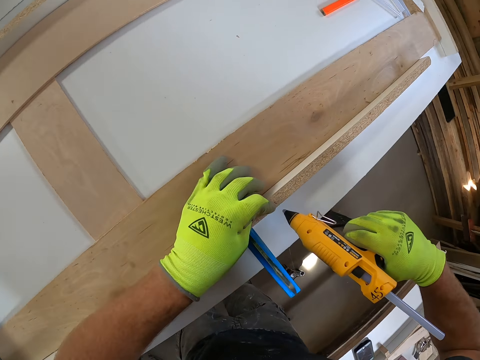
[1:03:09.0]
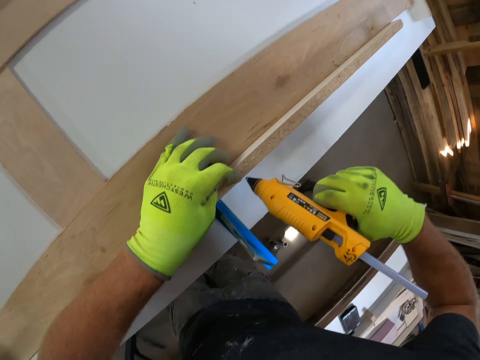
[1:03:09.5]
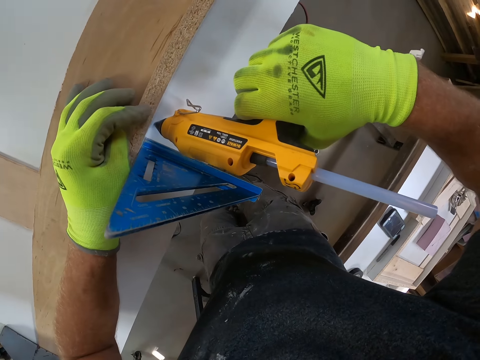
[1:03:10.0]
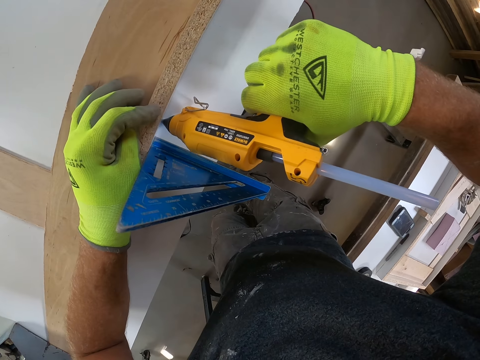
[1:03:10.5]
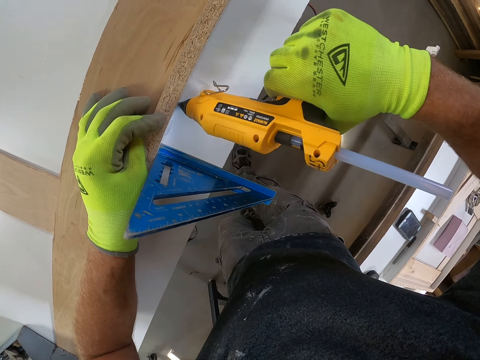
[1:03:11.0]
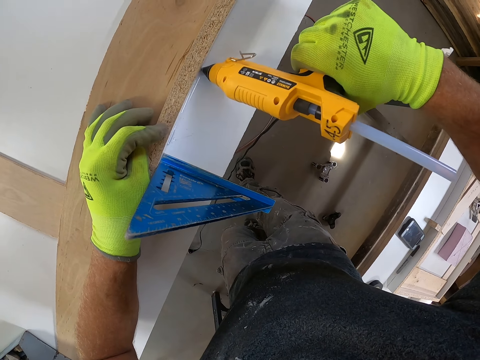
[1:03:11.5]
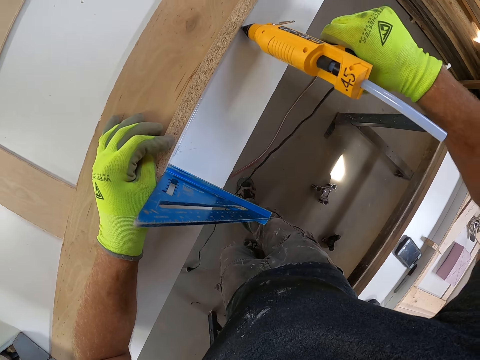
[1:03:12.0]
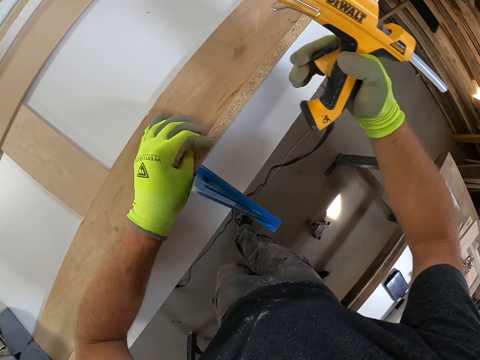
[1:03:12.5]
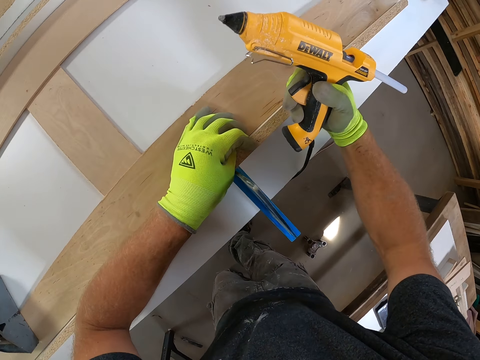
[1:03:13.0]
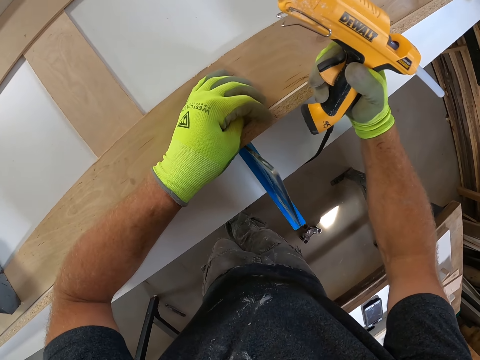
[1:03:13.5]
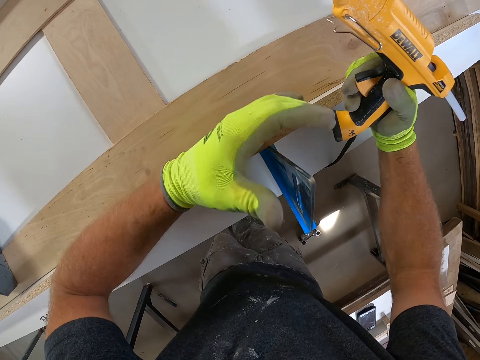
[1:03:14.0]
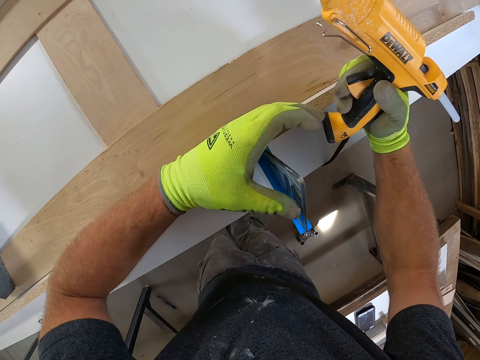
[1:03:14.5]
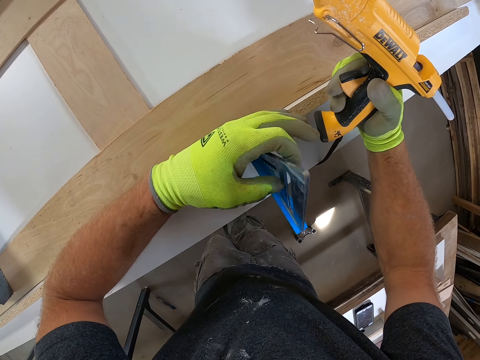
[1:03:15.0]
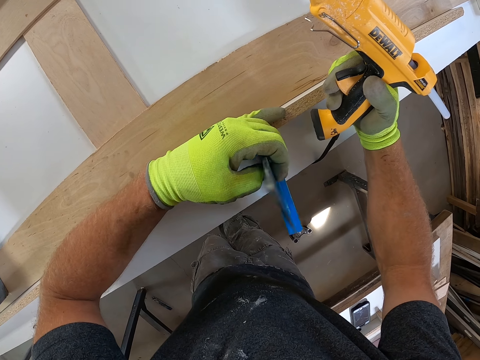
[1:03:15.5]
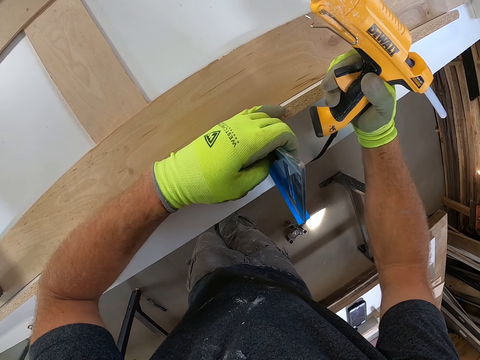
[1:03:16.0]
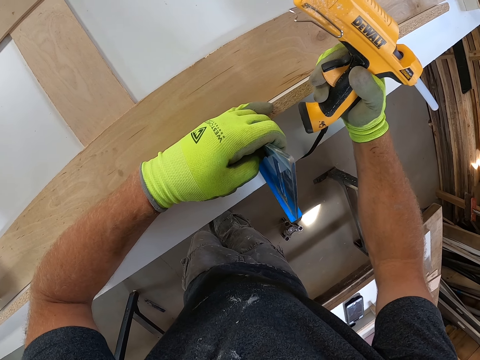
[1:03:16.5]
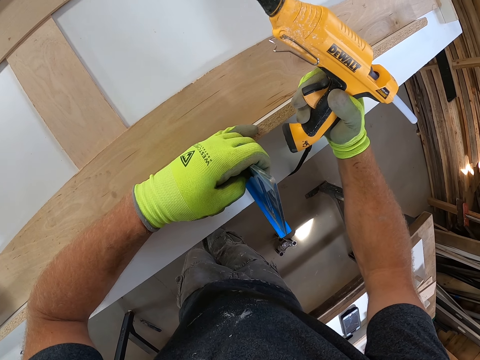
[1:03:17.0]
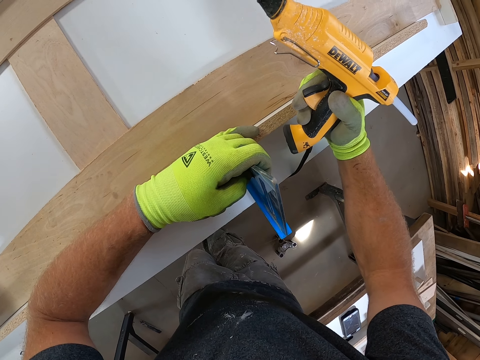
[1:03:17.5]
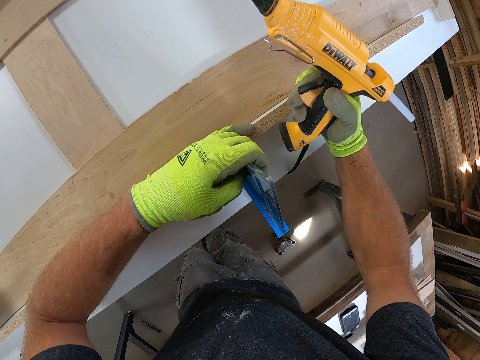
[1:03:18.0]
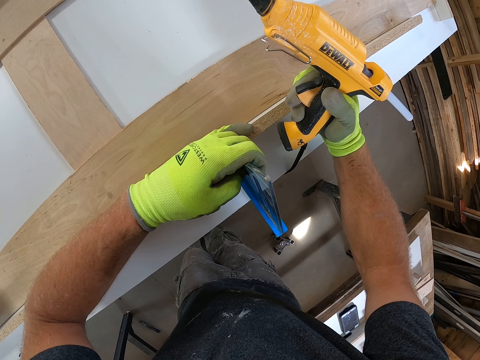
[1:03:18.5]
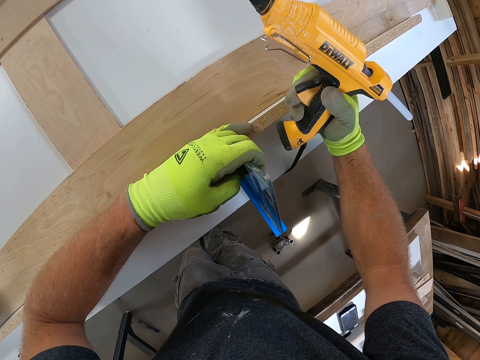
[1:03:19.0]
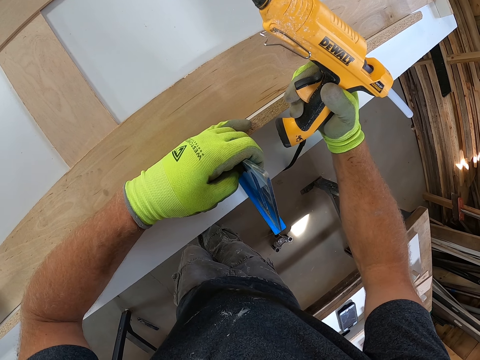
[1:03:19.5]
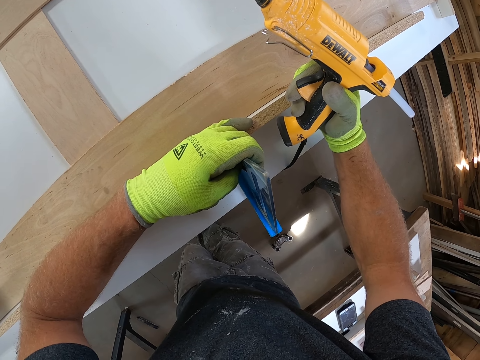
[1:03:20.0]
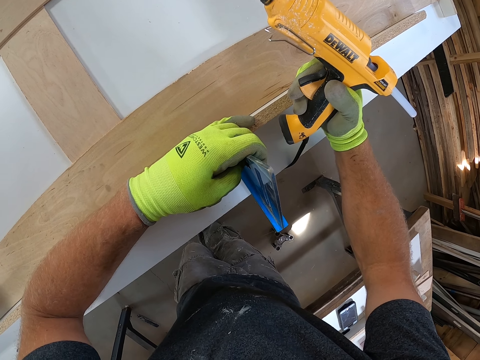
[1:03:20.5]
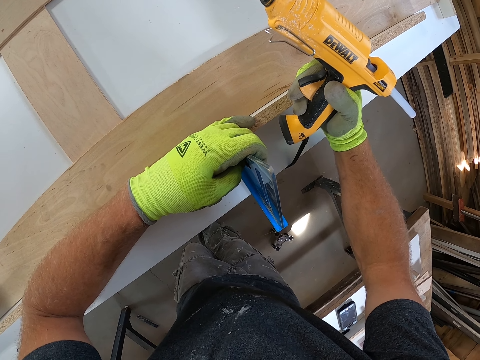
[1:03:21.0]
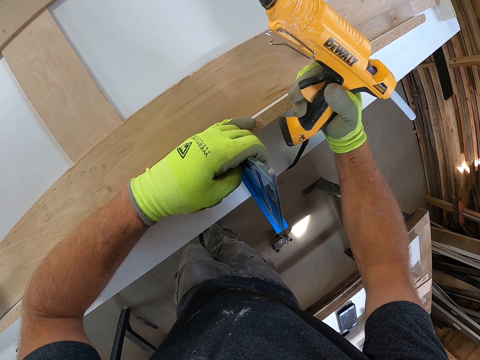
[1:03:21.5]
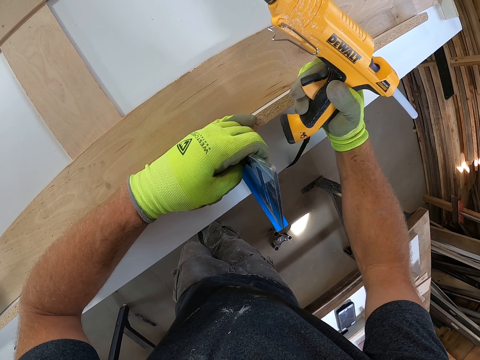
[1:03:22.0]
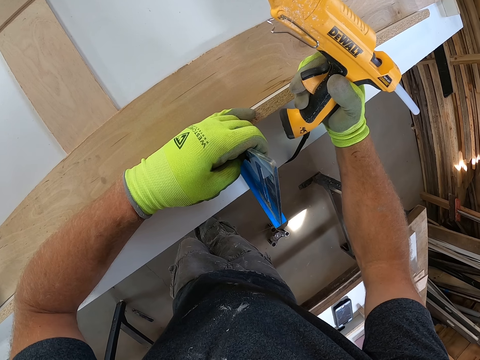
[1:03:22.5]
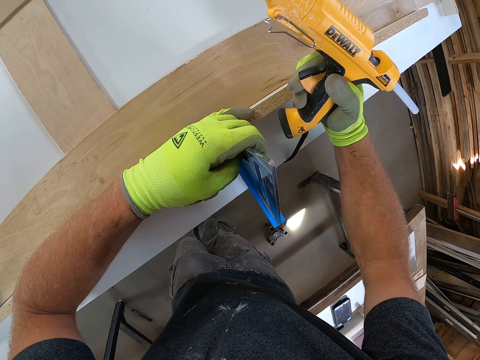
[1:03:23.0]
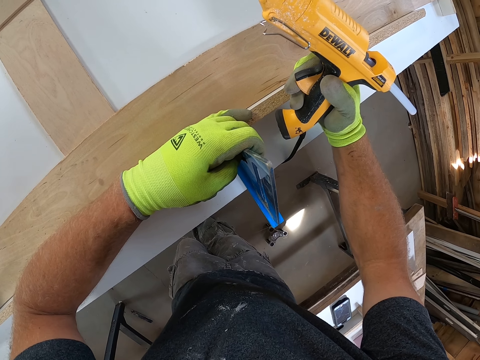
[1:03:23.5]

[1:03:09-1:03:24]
The camera wearer applies glue to the wooden plank on the table. He holds the plank with his hands. He presses the piece of wood. He touches a blue layout square on the work bench with his left hand.

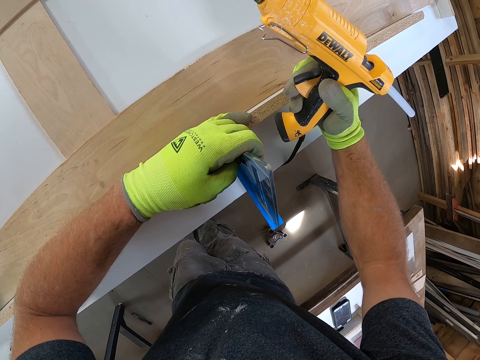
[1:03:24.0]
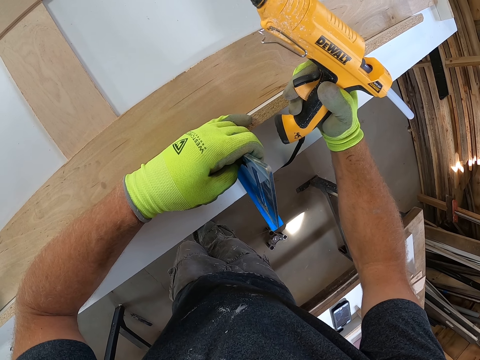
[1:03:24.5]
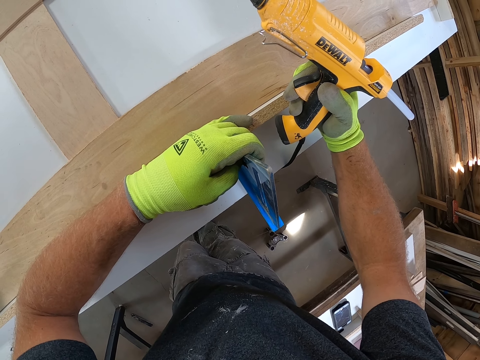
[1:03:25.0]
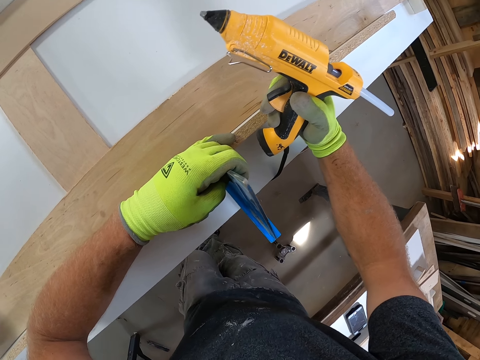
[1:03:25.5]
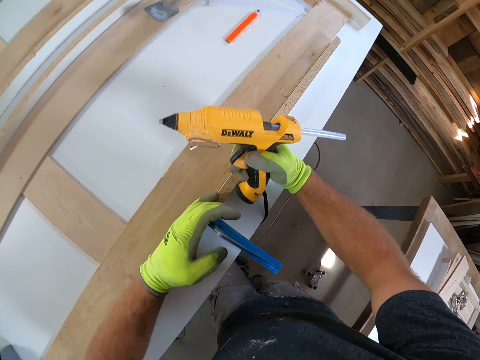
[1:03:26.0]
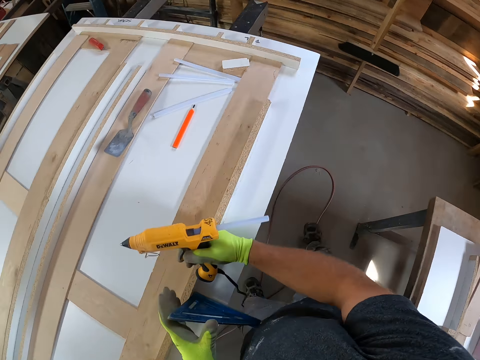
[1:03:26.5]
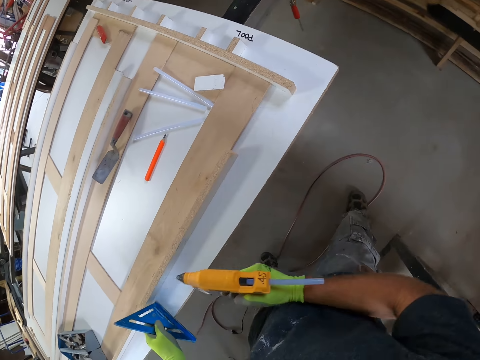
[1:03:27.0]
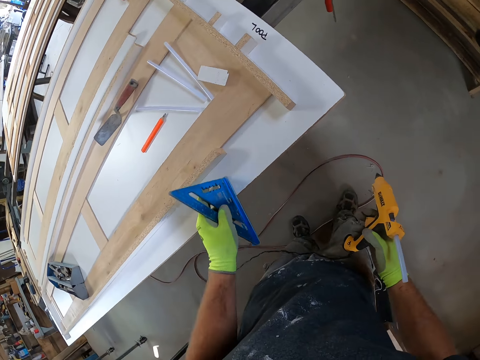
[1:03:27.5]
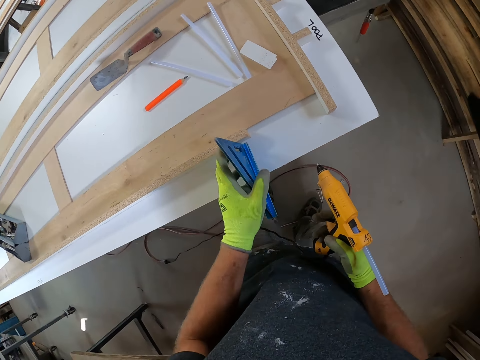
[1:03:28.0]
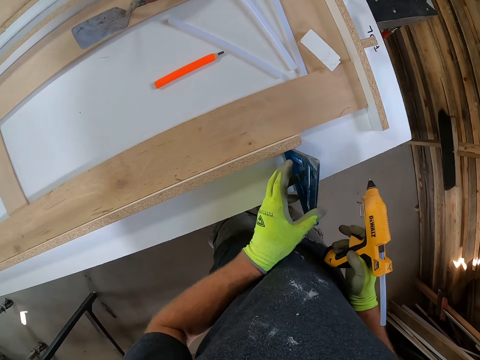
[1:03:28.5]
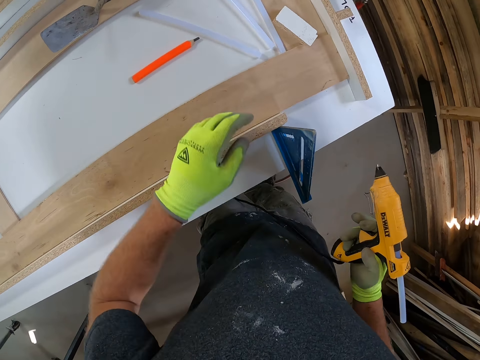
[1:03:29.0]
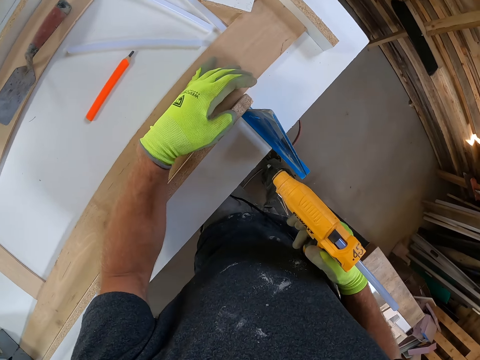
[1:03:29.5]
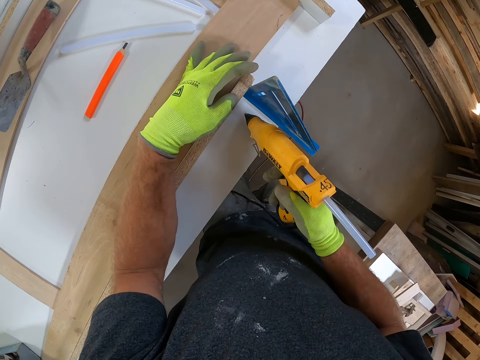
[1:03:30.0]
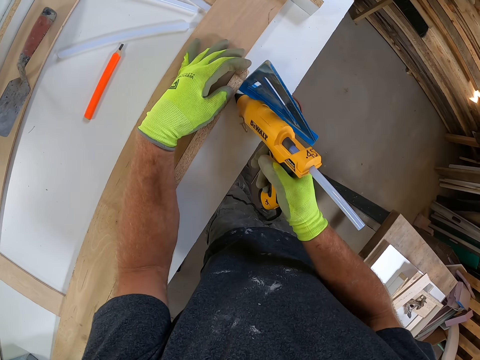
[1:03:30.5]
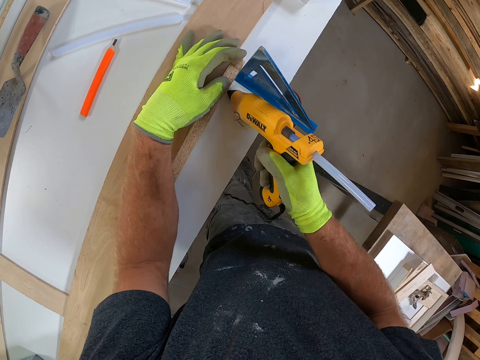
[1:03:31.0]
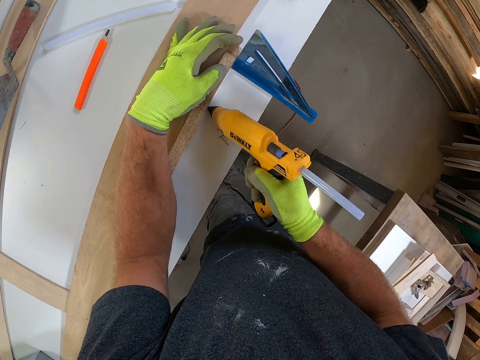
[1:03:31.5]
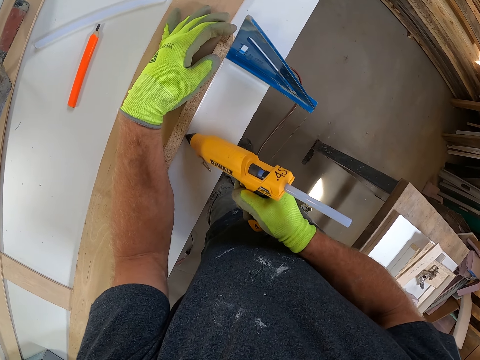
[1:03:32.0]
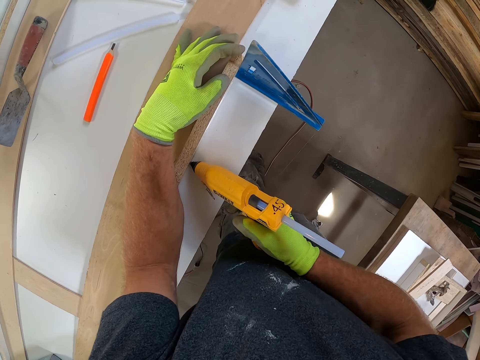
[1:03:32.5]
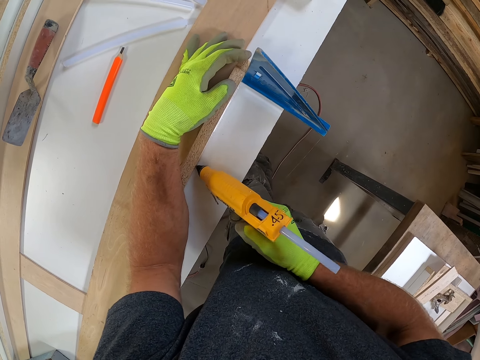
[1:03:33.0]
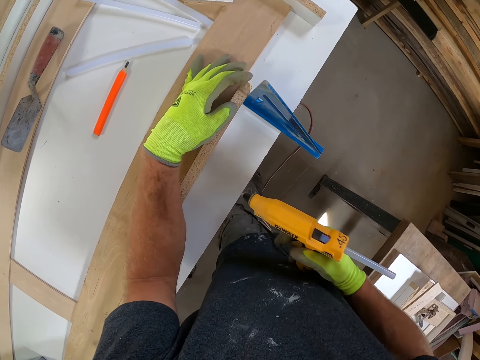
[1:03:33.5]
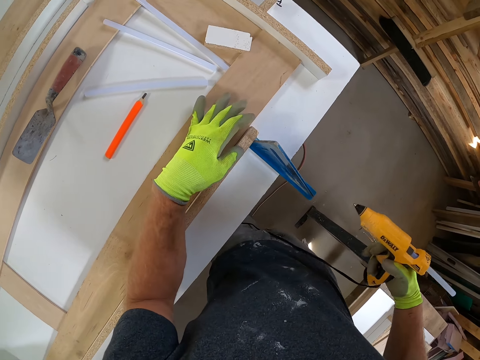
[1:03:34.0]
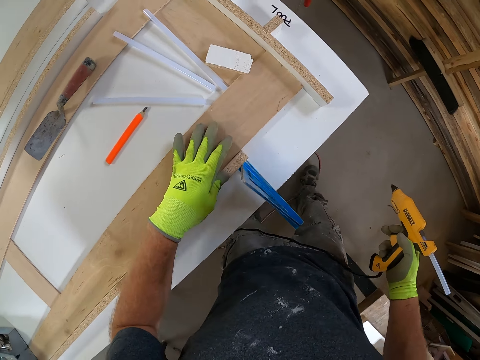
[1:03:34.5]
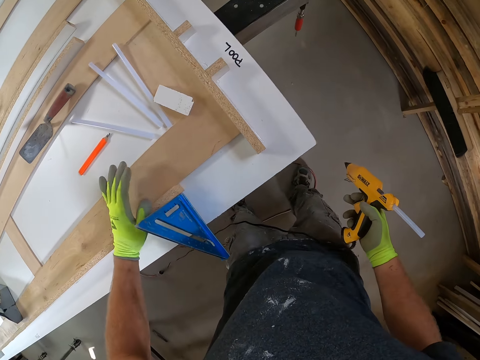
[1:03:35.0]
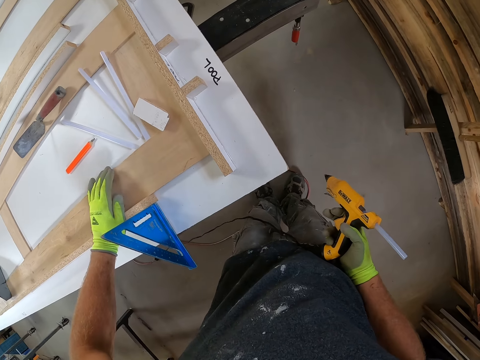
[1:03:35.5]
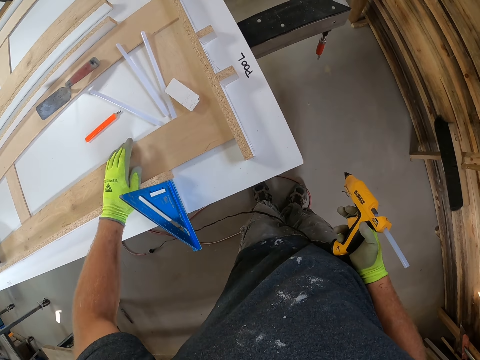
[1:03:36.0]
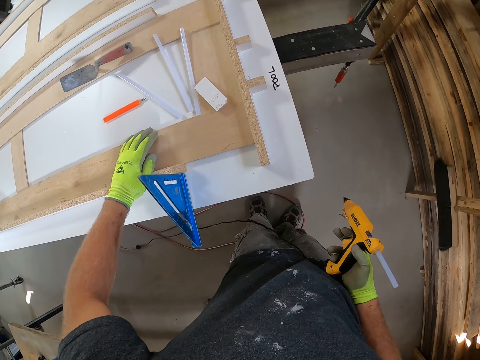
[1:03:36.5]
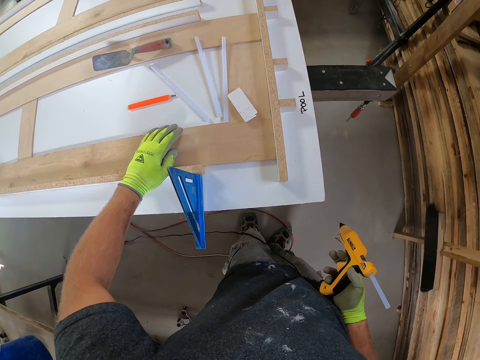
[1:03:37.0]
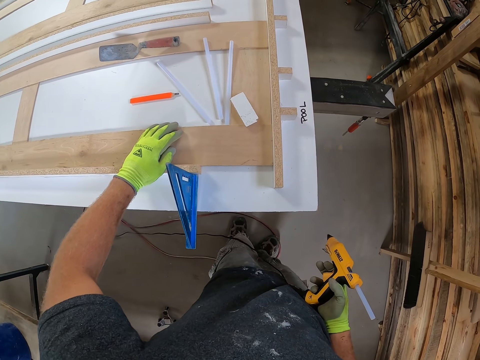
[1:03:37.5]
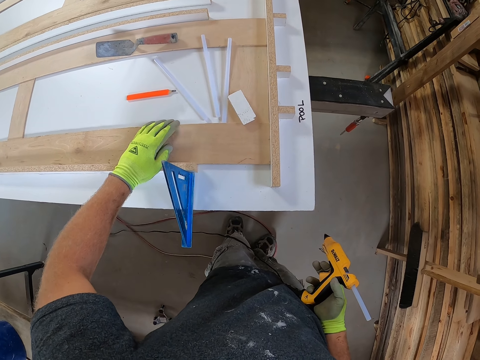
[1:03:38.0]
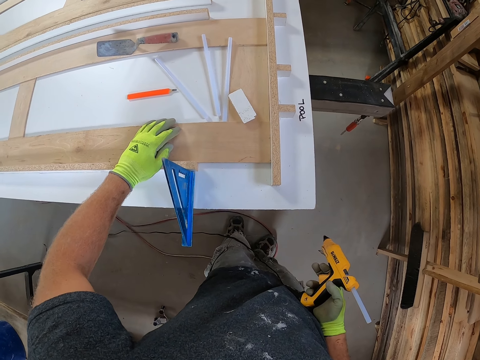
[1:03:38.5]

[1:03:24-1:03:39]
The camera wearer sets the blue layout square or alloy speed square. He shifts the blue layout square on the work bench with his left hand. He applies glue to the wooden plank on the work bench with the glue gun. He moves his finger on the plywood. He places his left hand on the wooden plank.
